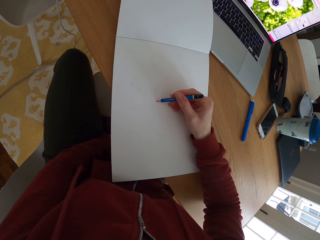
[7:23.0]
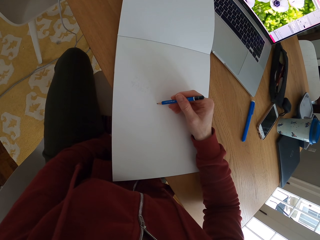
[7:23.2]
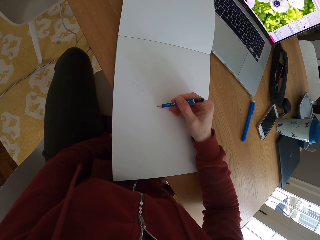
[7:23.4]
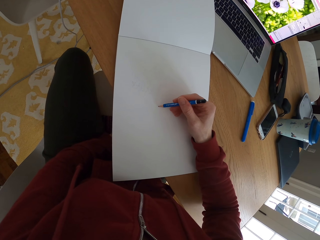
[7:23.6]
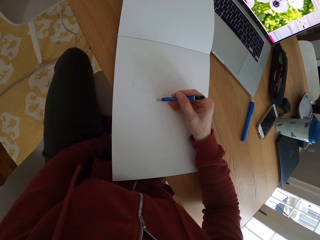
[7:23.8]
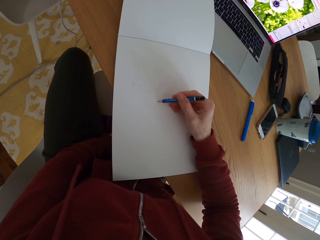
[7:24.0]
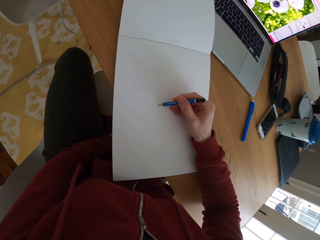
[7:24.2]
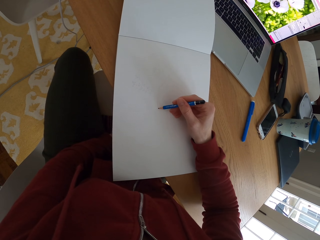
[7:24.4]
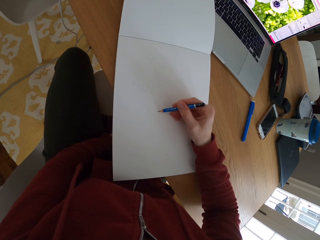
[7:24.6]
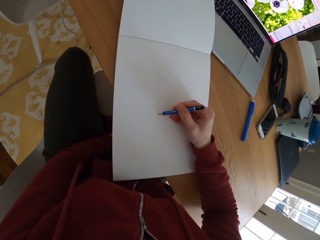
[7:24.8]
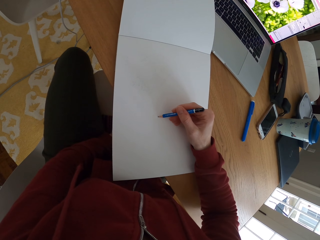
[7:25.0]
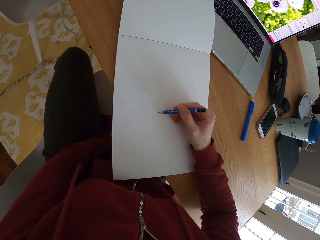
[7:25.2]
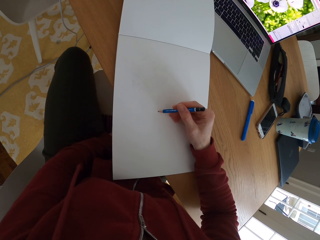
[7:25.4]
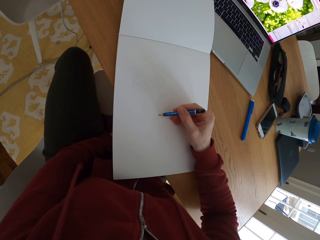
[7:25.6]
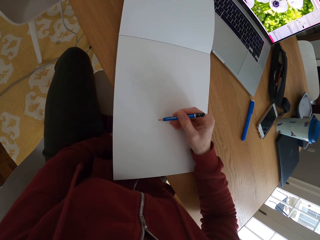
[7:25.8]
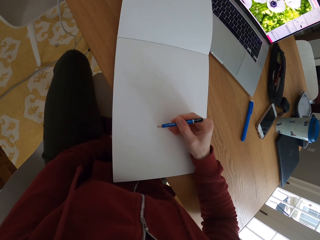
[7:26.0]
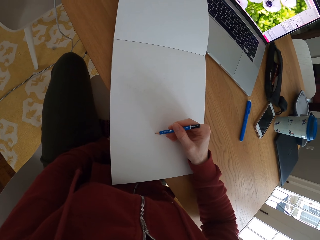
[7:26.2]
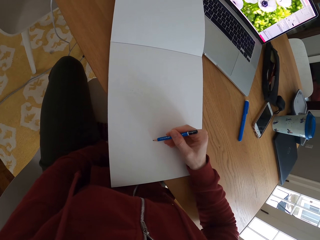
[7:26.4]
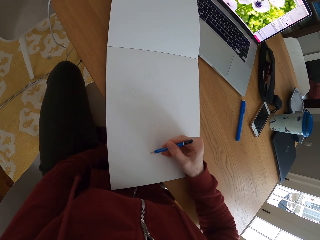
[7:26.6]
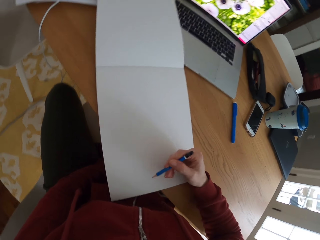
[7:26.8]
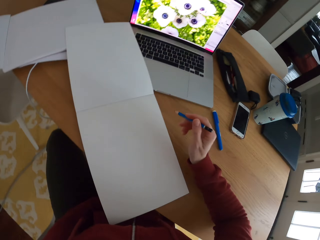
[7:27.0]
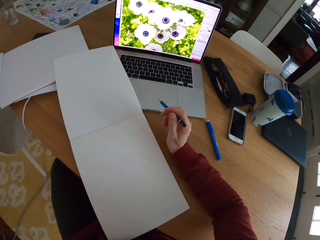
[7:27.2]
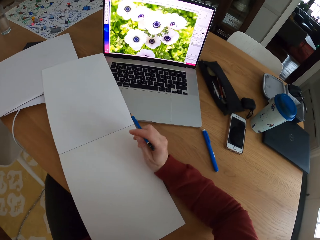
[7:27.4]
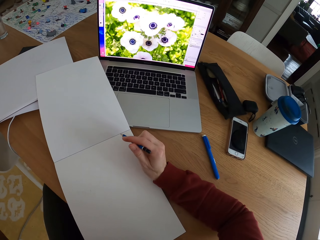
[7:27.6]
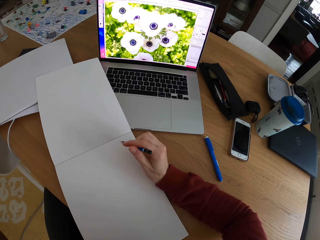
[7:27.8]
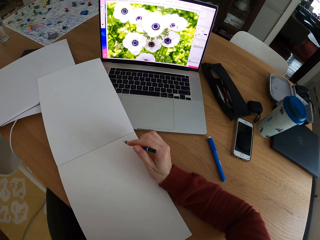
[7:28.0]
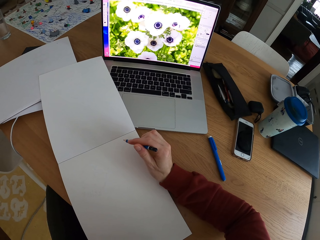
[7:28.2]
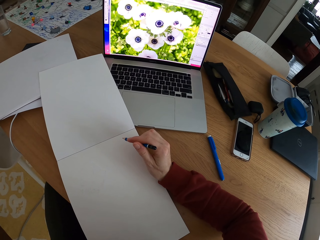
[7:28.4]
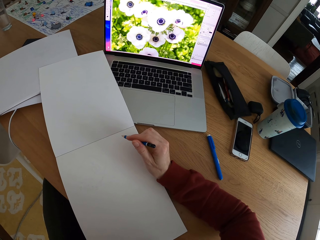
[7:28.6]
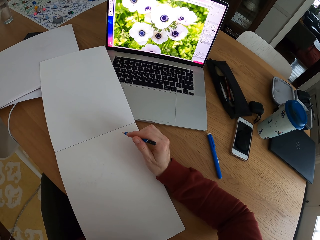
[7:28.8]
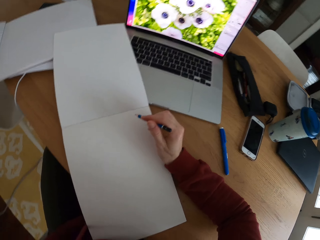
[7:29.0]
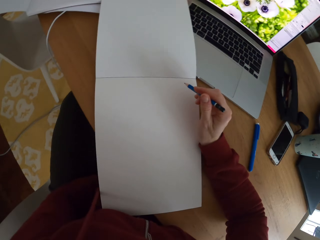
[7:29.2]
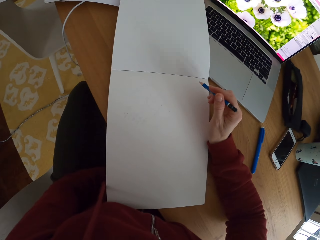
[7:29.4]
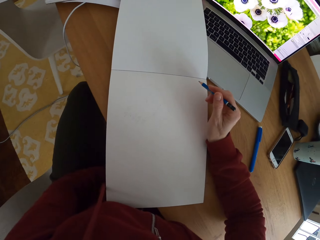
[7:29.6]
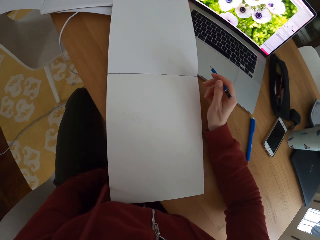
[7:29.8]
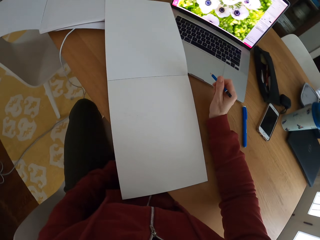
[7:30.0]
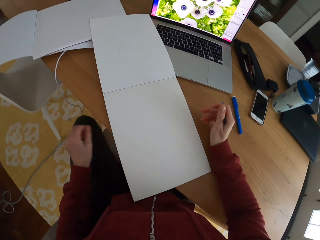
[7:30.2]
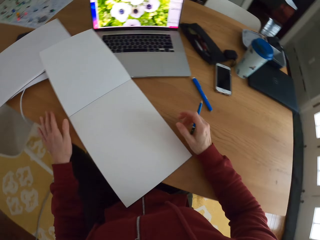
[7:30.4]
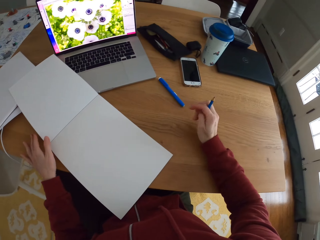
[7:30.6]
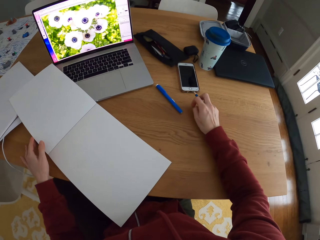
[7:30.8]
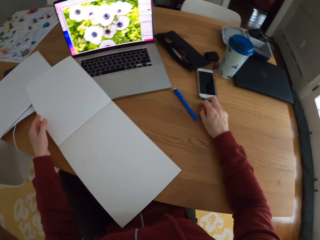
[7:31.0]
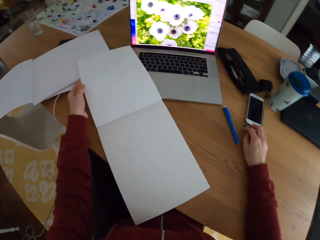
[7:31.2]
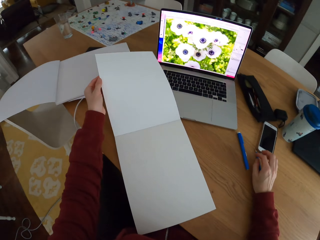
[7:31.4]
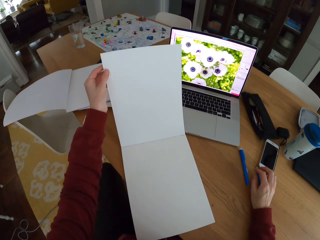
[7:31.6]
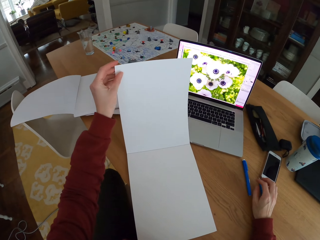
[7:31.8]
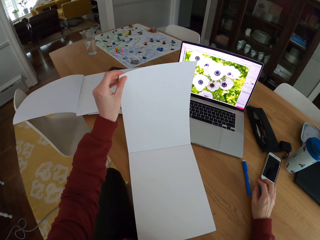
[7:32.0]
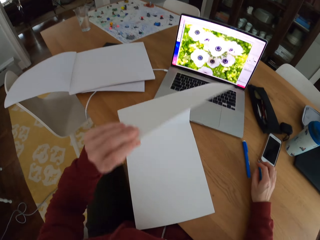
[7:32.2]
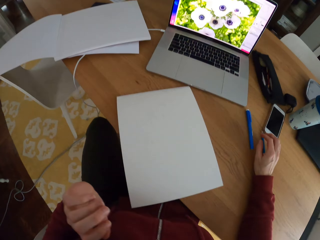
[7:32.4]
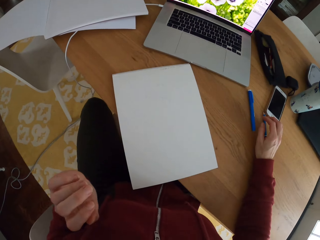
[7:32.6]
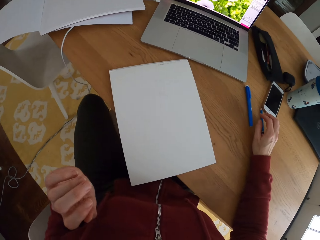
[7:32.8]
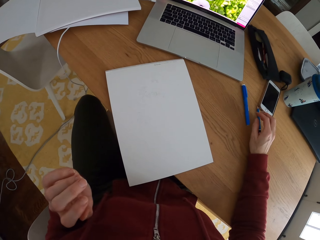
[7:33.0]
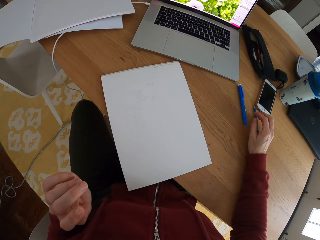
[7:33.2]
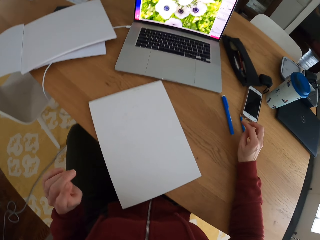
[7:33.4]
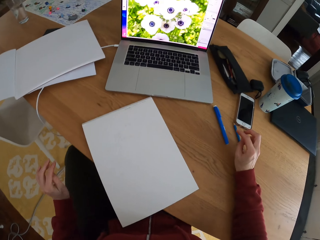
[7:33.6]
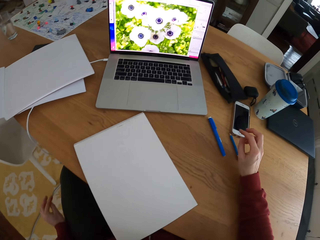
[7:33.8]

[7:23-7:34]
The camera wearer moves the hand holding the pencil. They stare at the laptop. They stare at the sketch. They flip the drawing book. They place the pencil on the table. They close the piece of paper. They stare at the drawing book.

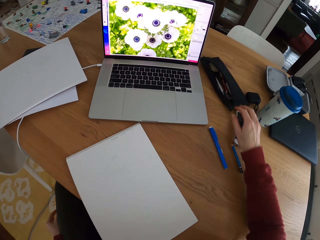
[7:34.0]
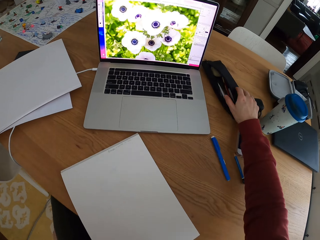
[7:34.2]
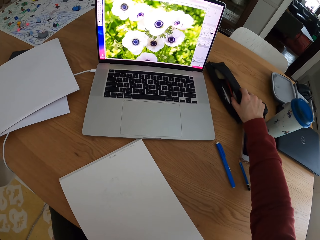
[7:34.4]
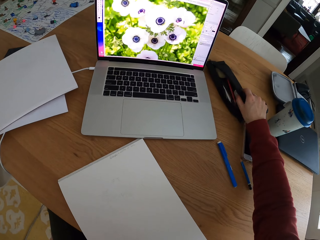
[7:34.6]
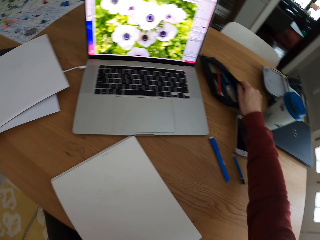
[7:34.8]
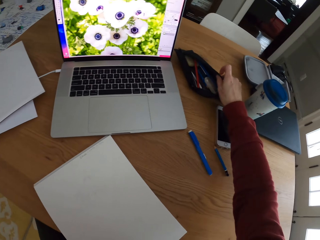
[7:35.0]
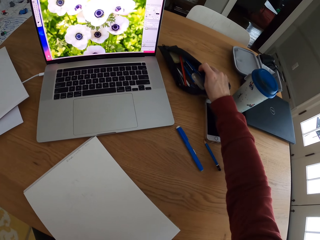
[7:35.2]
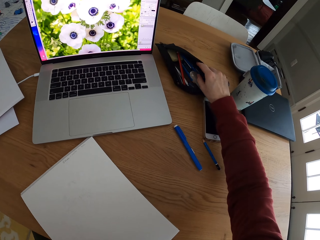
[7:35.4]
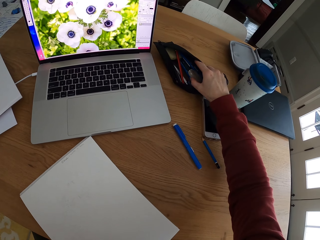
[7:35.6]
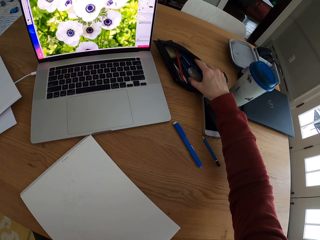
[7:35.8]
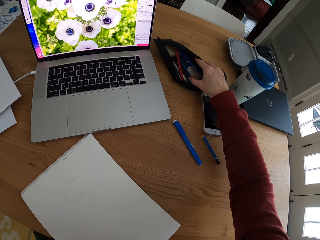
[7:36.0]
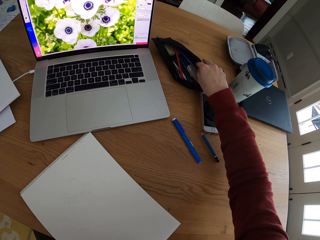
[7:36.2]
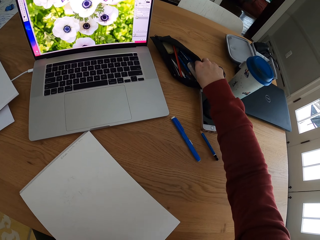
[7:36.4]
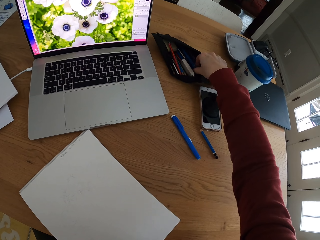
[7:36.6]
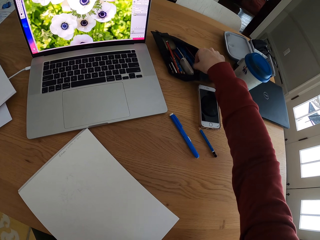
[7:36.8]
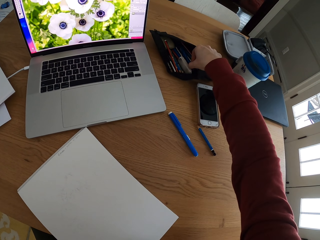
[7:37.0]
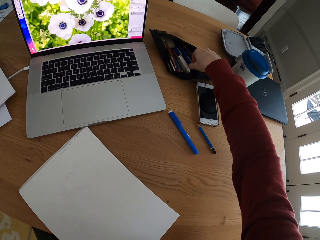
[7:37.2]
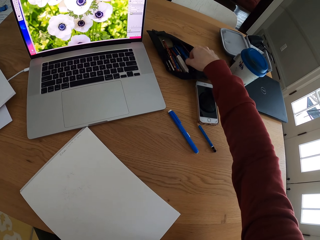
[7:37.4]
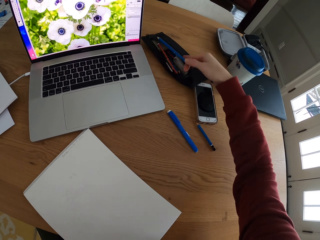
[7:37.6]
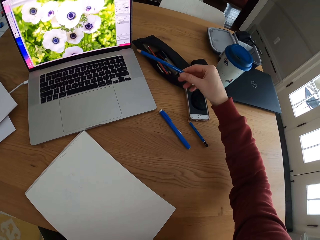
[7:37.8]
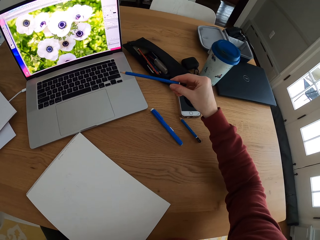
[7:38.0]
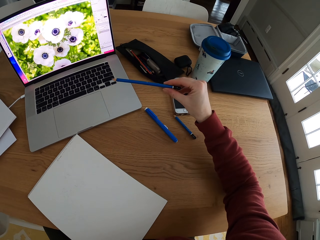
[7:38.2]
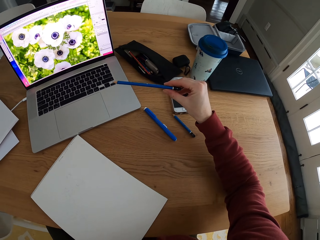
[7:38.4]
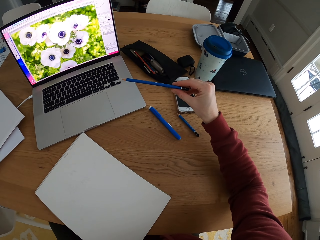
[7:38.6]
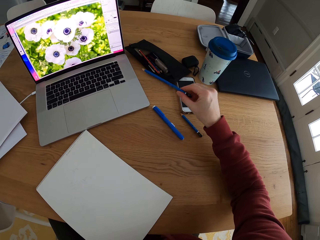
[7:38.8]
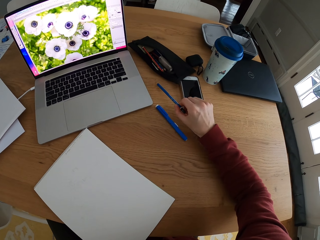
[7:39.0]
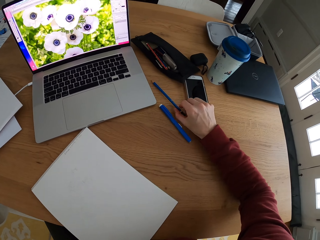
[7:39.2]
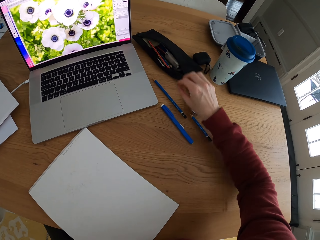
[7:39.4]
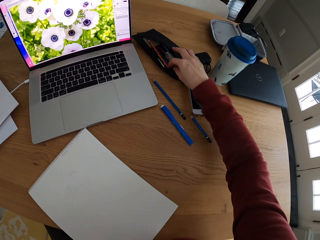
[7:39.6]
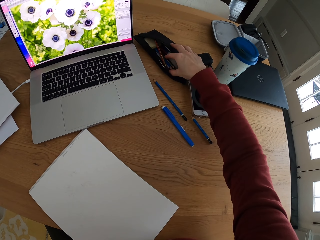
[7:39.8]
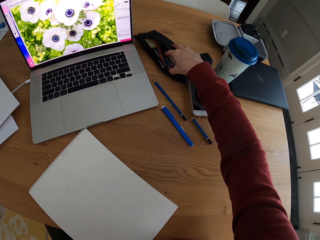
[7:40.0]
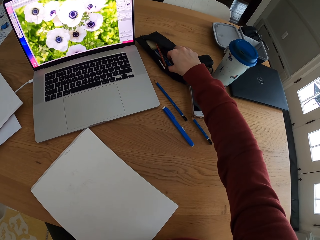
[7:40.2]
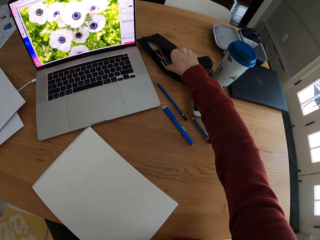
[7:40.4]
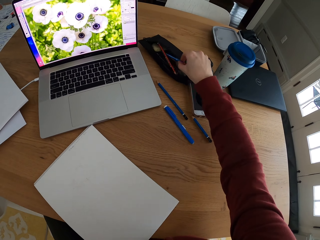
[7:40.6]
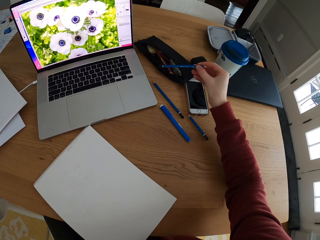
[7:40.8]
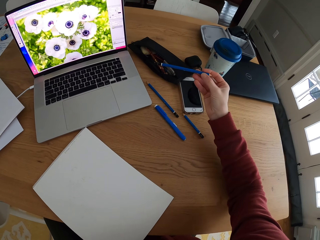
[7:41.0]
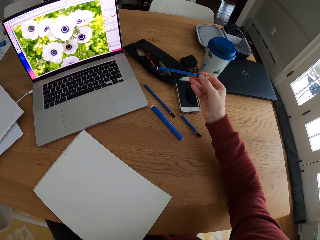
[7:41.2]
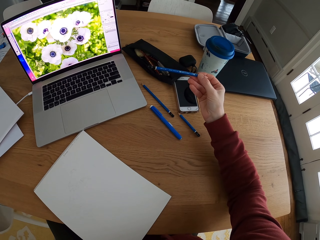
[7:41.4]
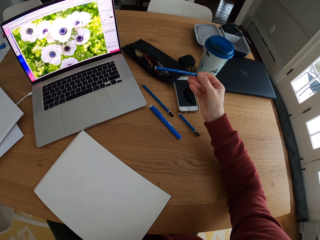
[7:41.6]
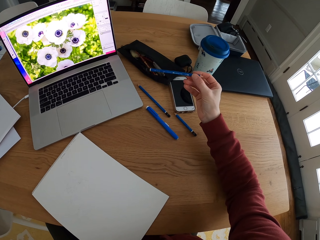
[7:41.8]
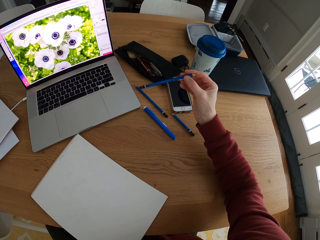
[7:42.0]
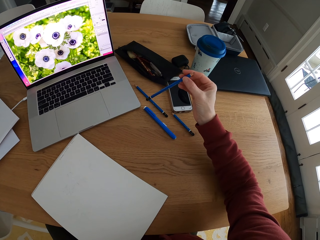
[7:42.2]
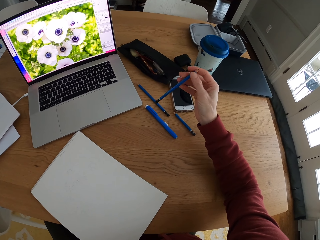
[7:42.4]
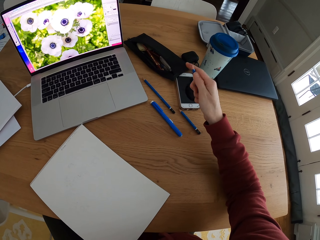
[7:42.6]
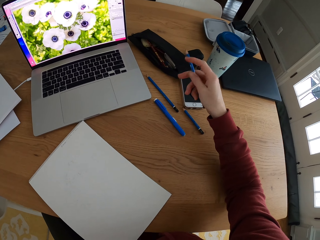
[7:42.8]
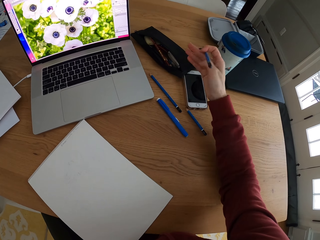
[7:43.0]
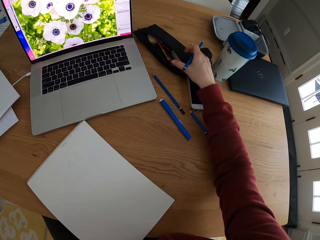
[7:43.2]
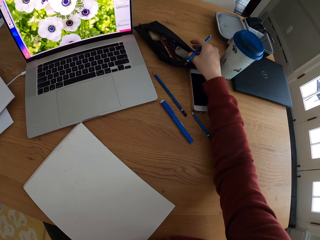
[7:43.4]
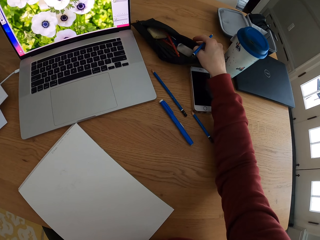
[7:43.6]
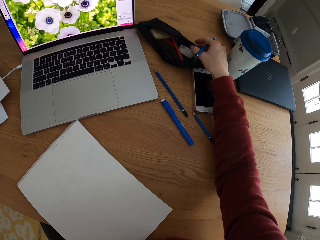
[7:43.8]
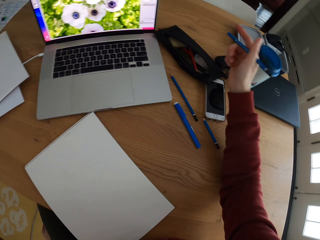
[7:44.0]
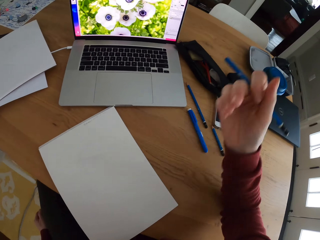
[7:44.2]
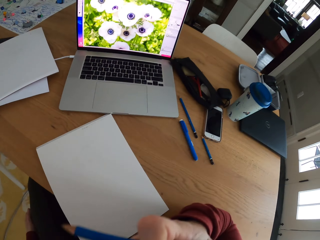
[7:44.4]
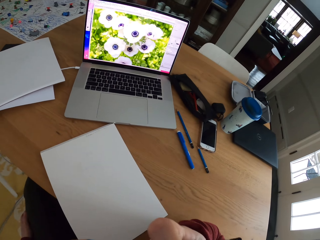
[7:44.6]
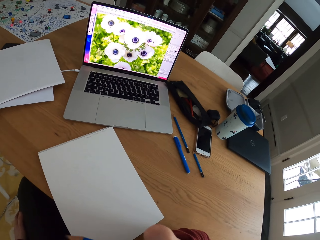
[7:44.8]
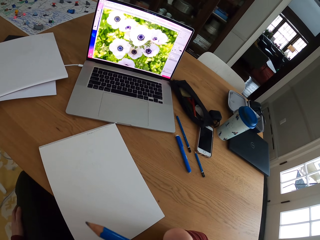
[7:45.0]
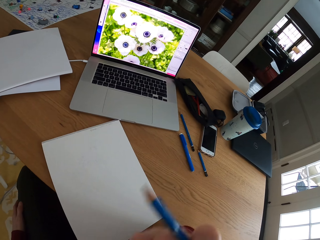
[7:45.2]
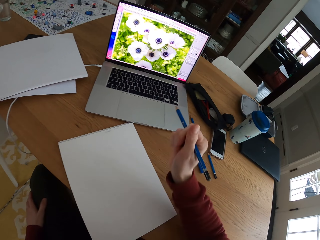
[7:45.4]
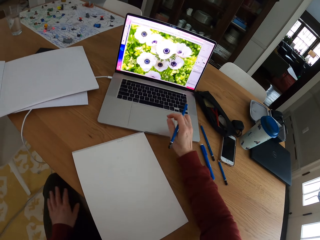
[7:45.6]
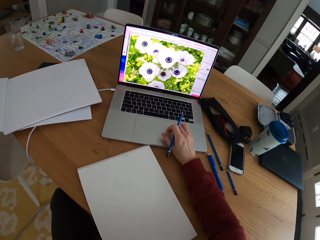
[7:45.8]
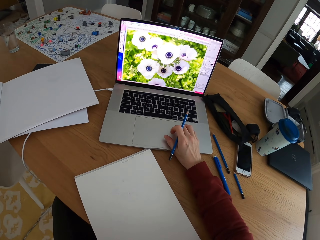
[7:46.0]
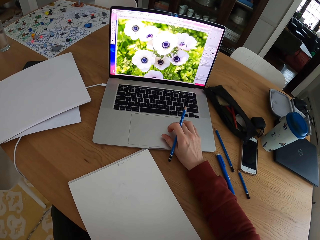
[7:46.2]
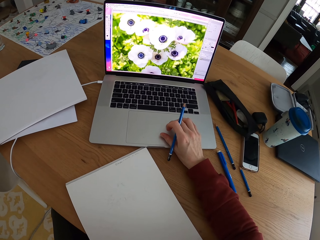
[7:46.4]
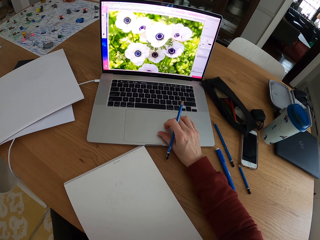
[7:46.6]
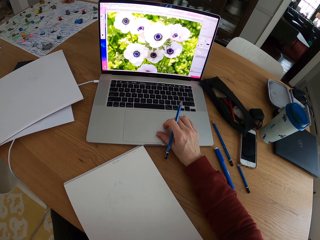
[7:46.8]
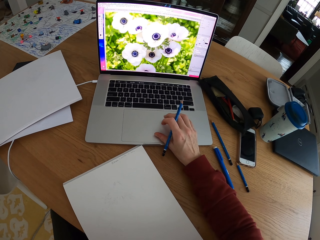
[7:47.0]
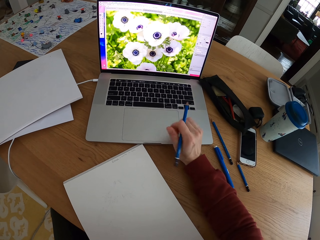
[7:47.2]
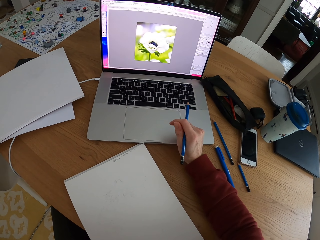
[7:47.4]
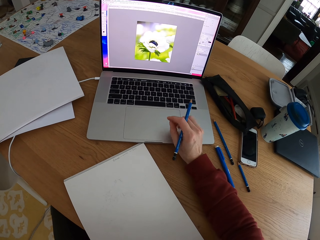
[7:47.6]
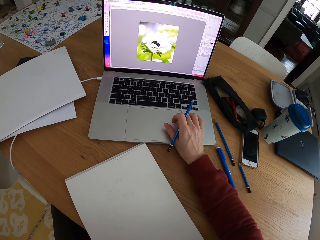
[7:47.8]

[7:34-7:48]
The camera wearer opens the pencil case. They pick the pencil from the table shelf. They stare at the pencil. They place the pencil on the table. They pick the pencil from the table shelf. They stare at the pencil. They turn the pencil. They hold the pencil case. They stare at the pencil case. They touch the face. They operate the laptop. They scroll the screen of the laptop.
